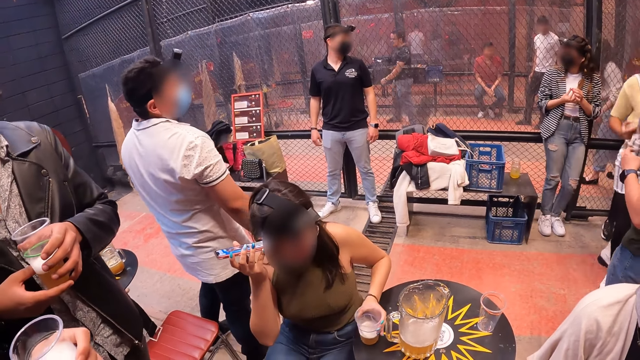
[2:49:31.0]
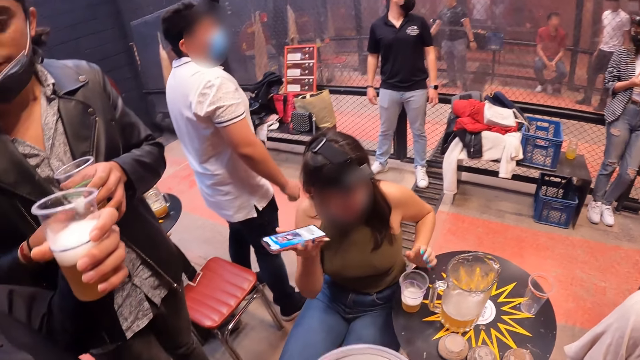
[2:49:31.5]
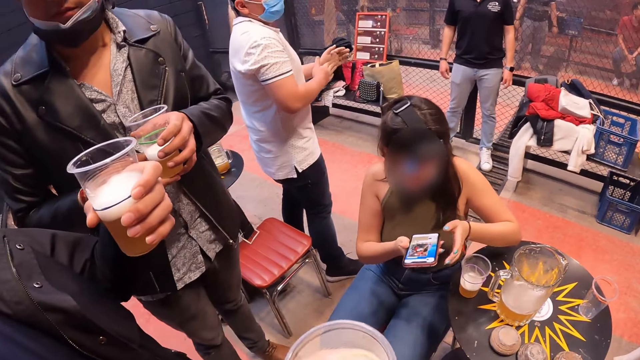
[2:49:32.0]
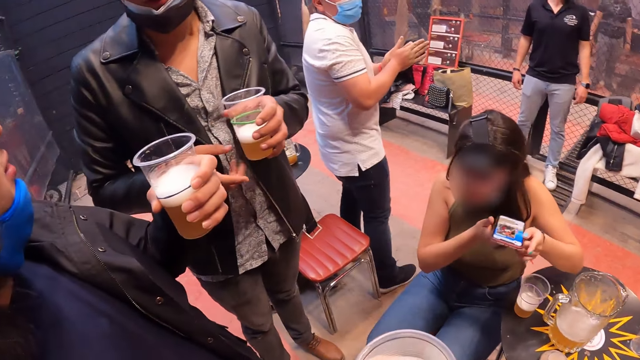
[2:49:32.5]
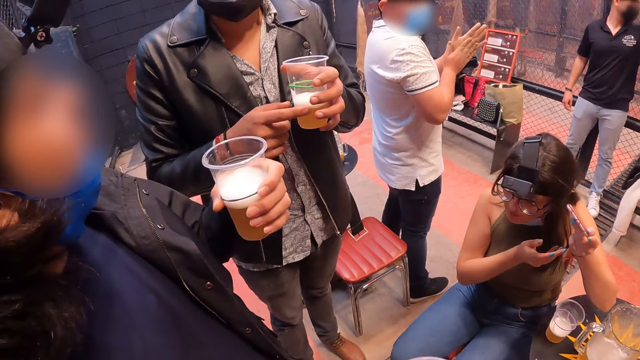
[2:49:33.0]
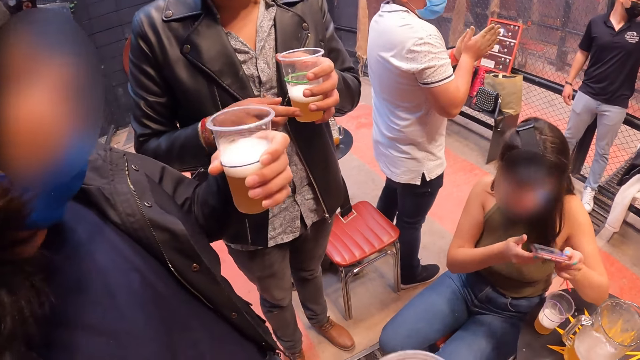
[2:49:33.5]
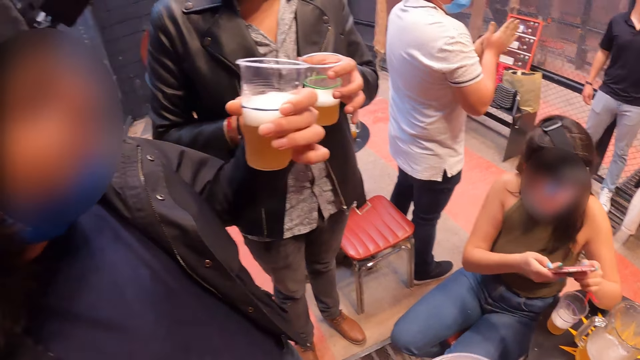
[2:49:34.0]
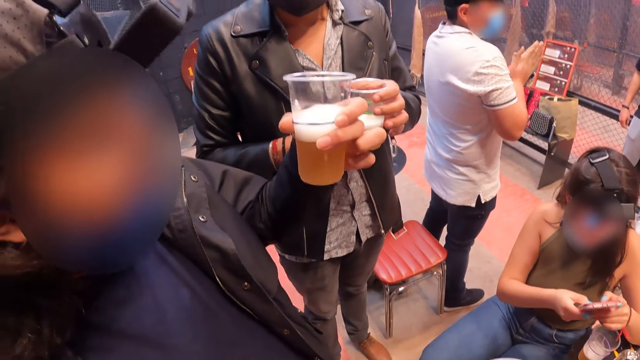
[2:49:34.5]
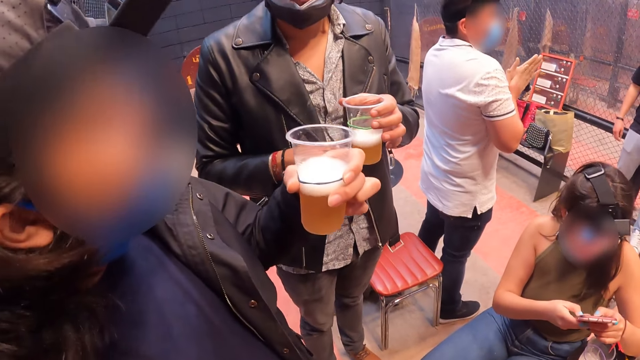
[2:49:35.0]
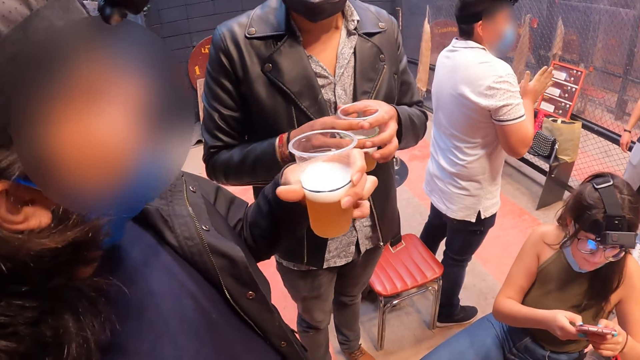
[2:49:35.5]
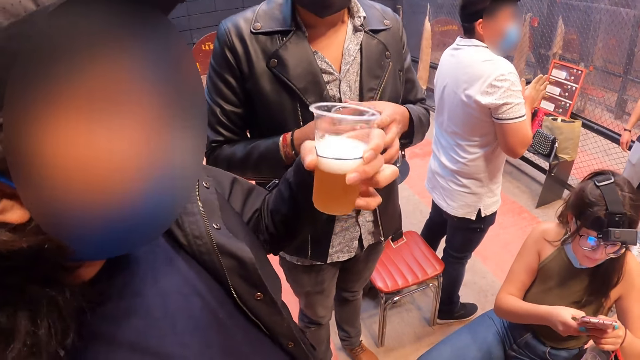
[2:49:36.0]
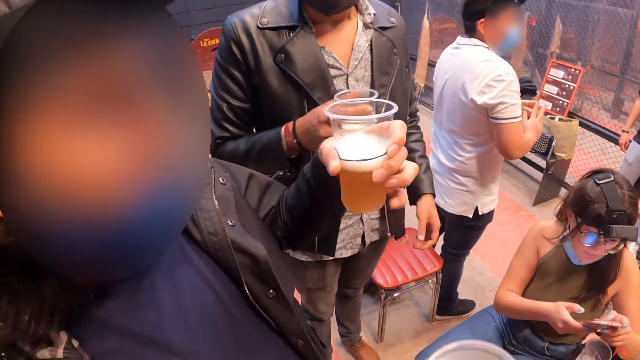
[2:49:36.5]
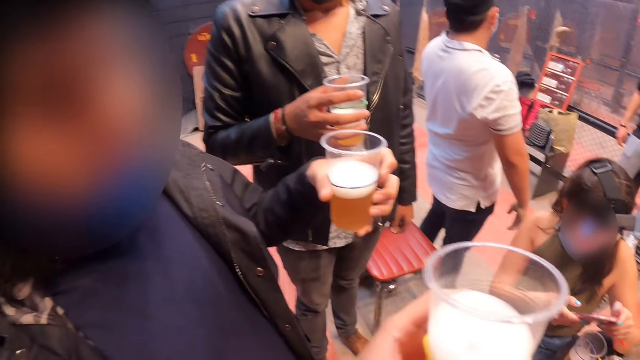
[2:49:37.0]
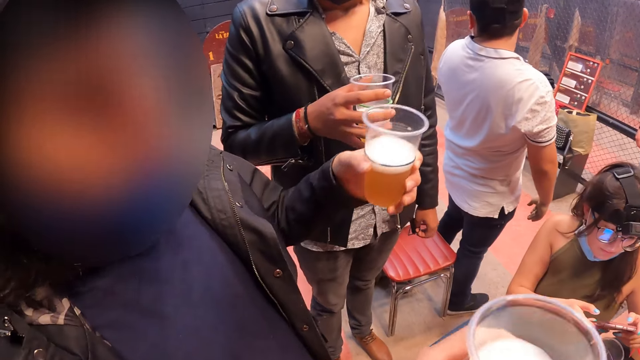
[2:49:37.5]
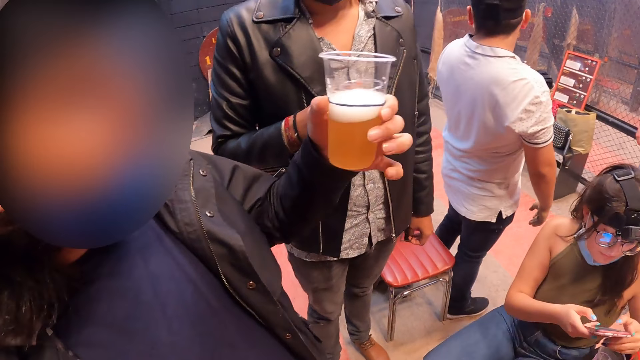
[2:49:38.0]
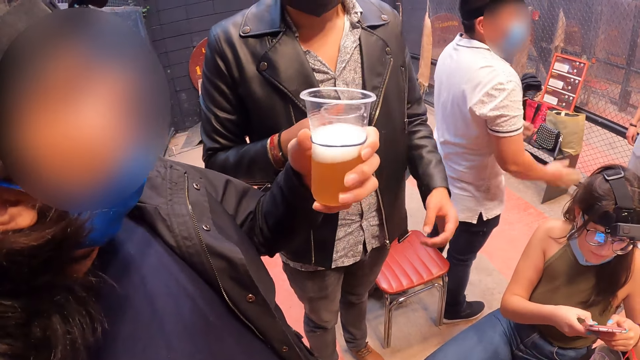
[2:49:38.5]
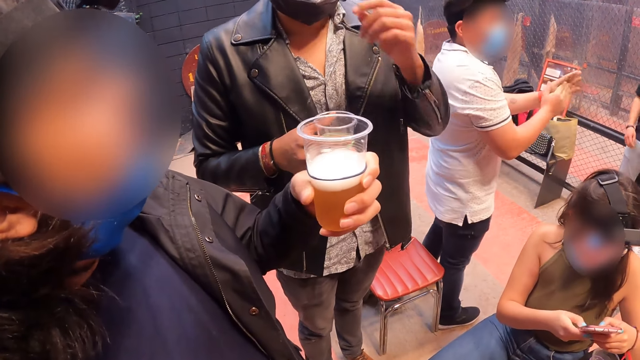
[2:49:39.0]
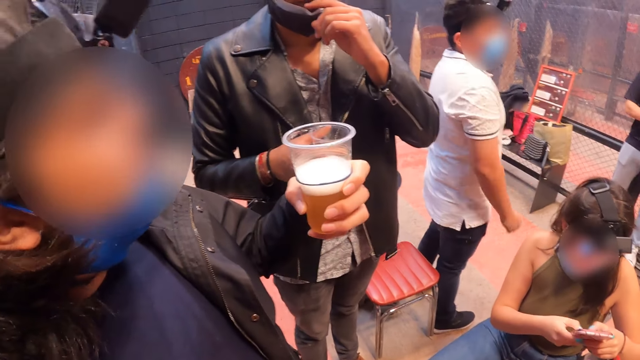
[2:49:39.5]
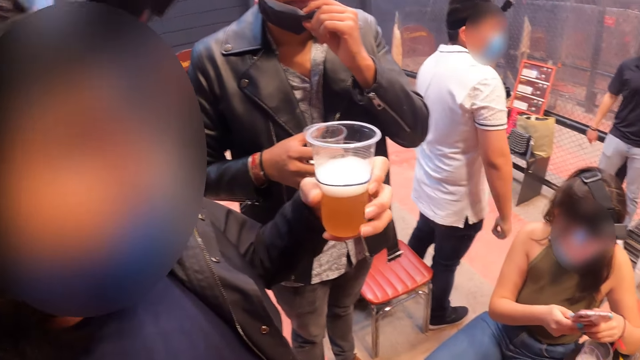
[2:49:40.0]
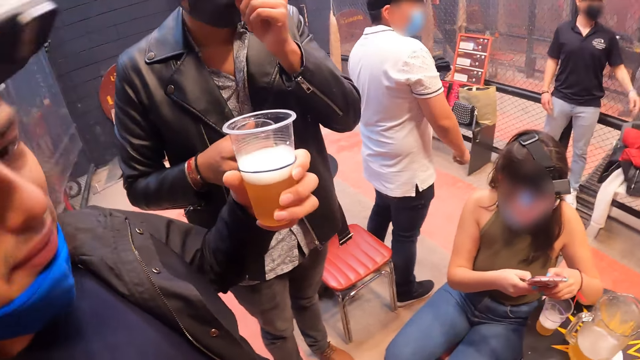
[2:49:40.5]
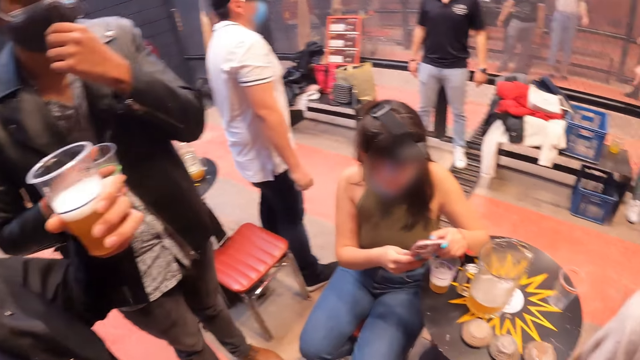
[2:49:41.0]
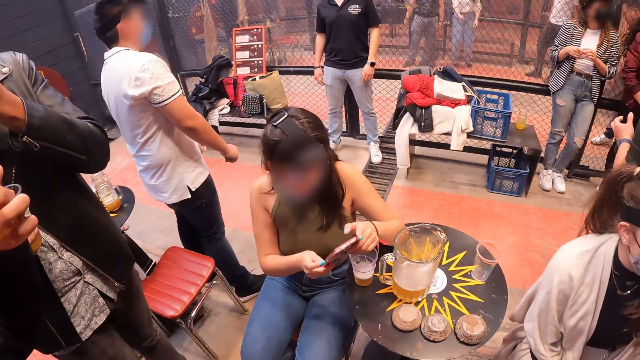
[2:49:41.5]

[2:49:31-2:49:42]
A girl puts the juice on the table. She passes the phone to her left hand and operates the phone. The camera wearer interacts with a guy and another guy.

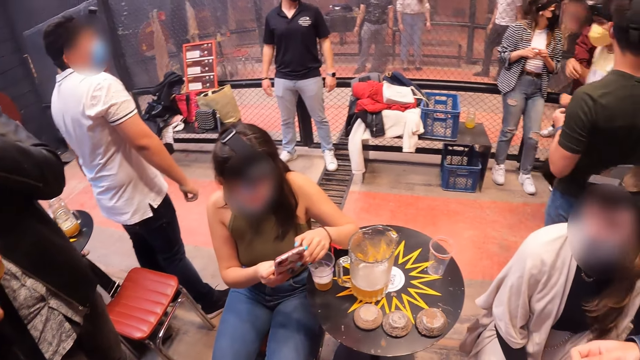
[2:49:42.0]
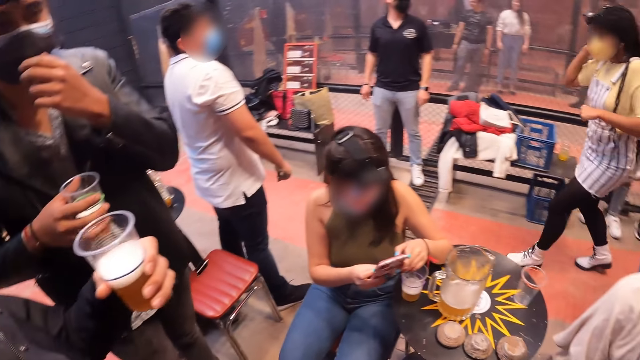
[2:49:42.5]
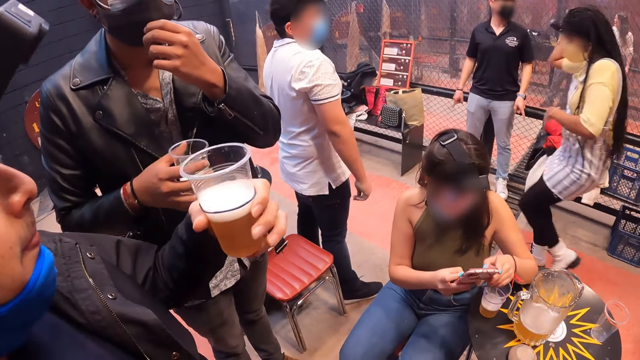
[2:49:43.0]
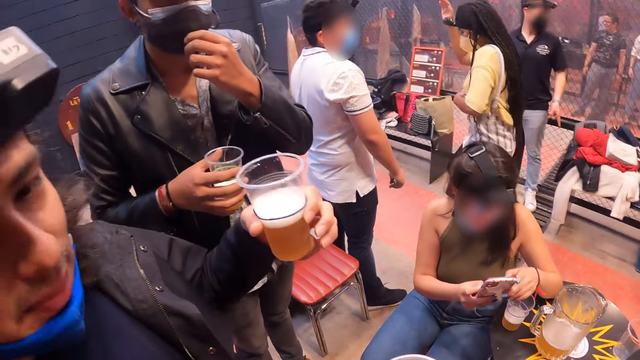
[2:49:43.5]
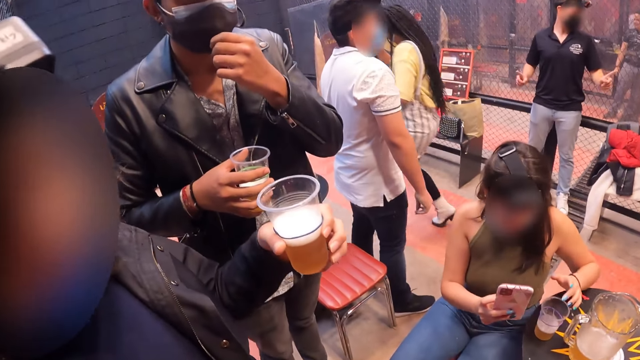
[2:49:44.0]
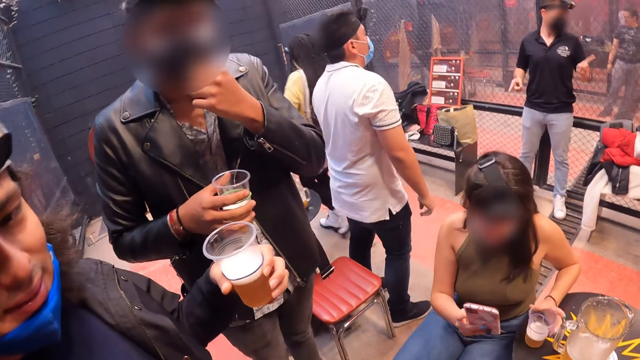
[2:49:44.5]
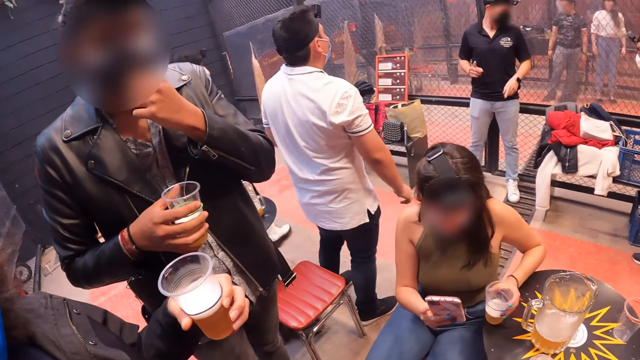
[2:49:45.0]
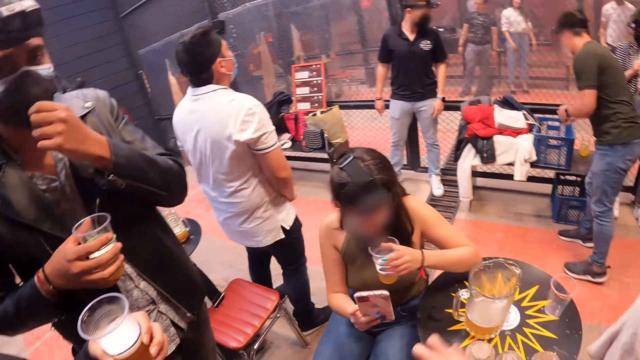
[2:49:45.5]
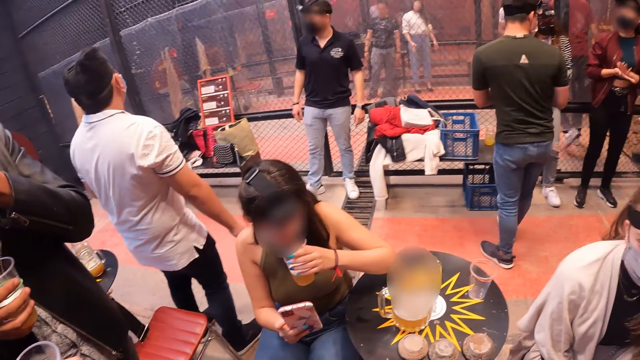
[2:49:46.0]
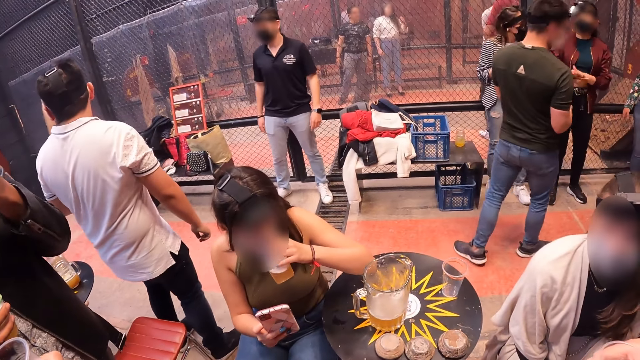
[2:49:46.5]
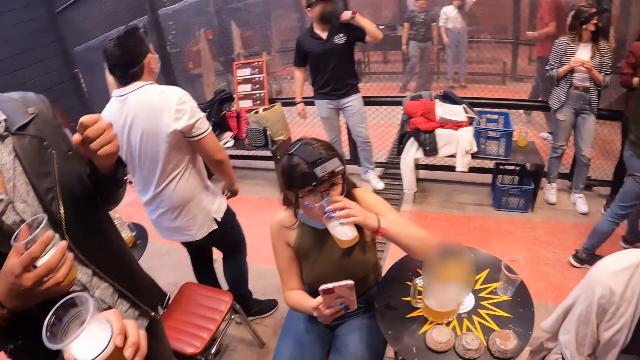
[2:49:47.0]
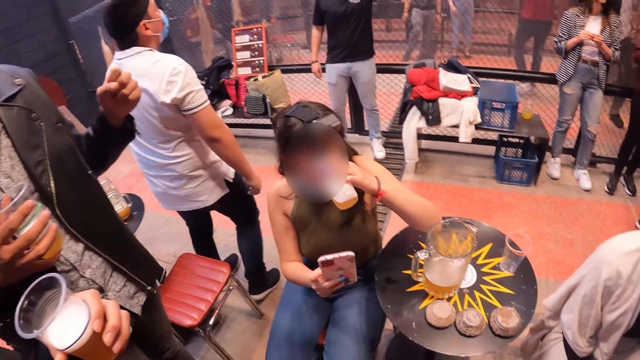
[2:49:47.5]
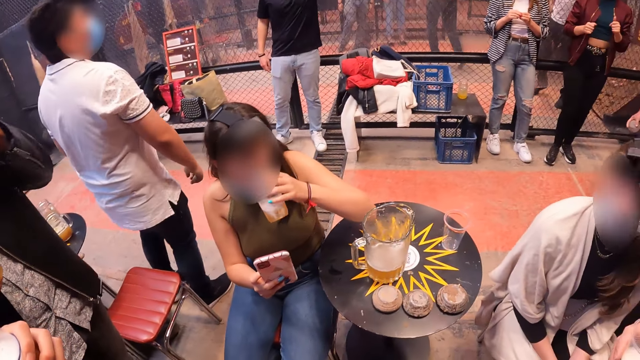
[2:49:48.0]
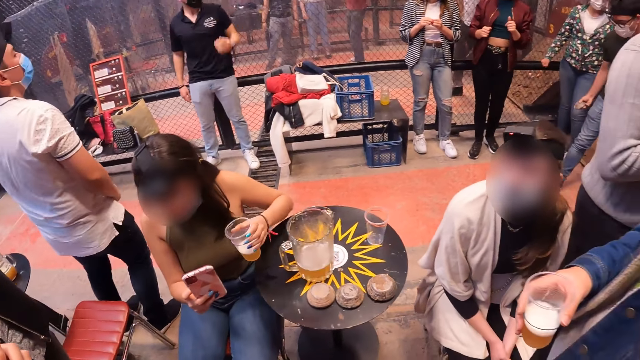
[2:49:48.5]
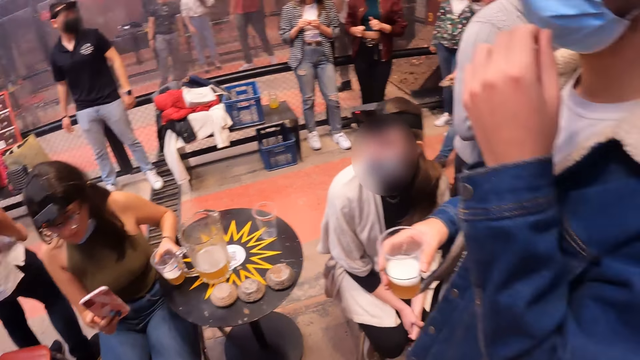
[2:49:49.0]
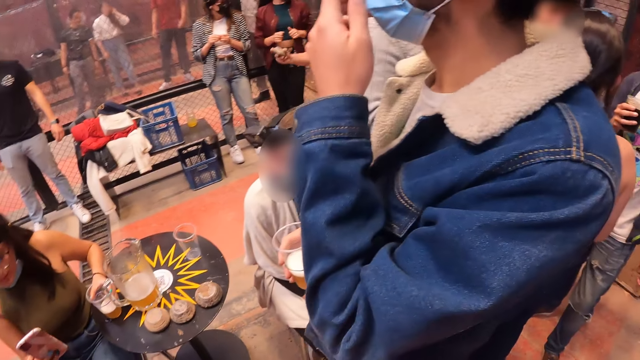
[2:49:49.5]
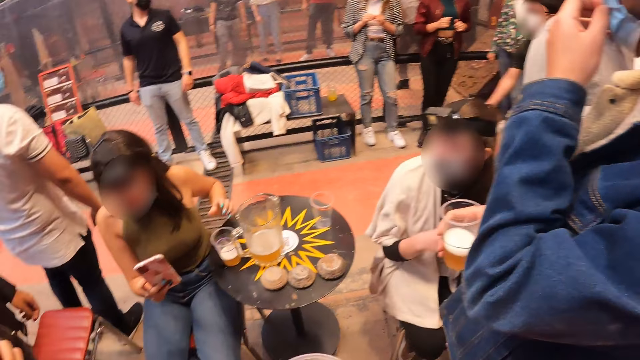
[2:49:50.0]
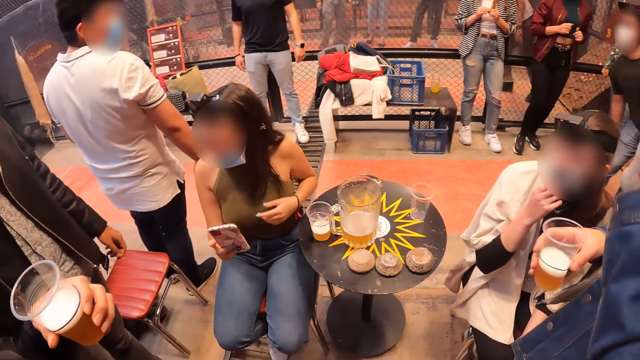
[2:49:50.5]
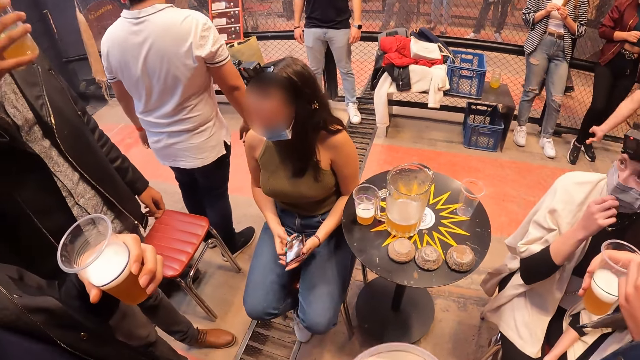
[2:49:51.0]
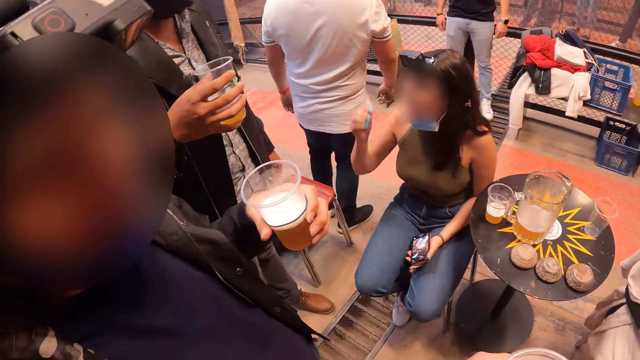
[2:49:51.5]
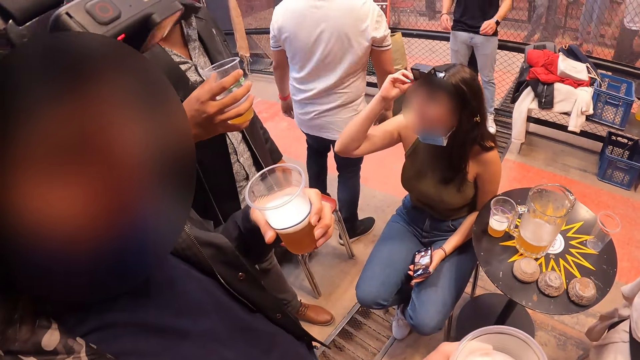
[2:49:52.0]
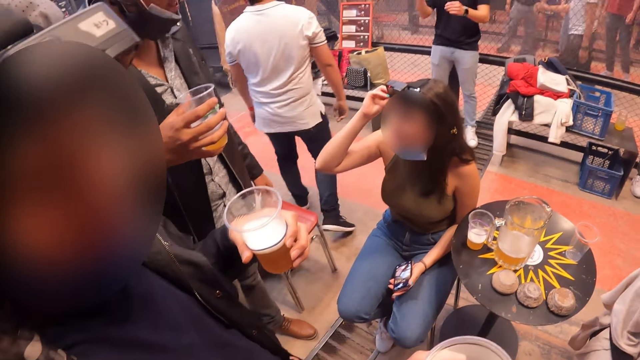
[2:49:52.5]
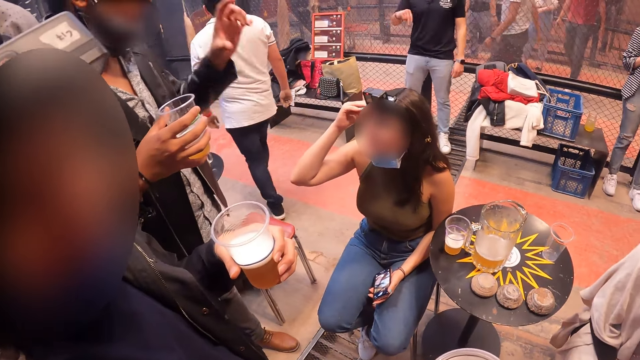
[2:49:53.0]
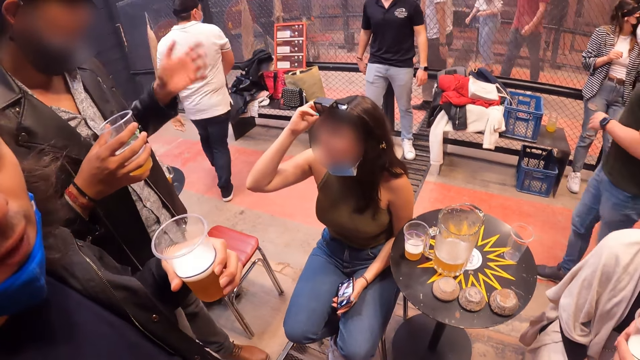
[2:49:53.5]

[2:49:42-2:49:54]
A girl picks up a plastic cup with drink from the table with her left hand. She drinks from the drink in the plastic cup. She drops the drink on the table. The girl interacts with a guy. The camera wearer interacts with another guy. The girl raises her right hand to the camera on her head.
